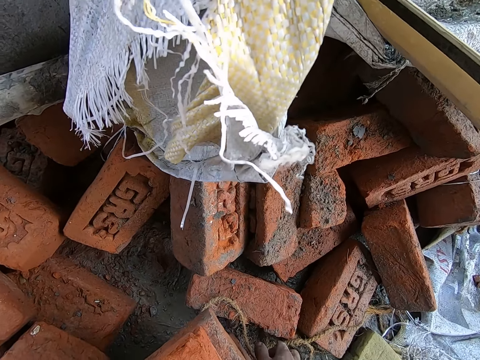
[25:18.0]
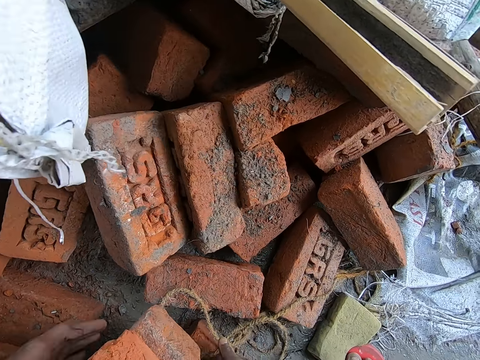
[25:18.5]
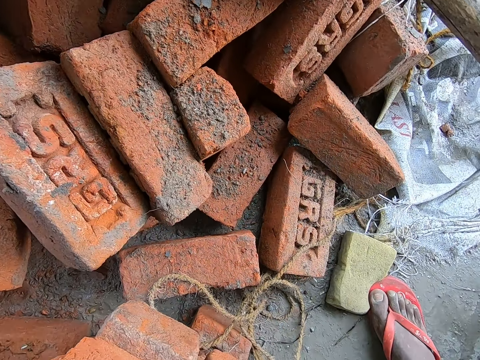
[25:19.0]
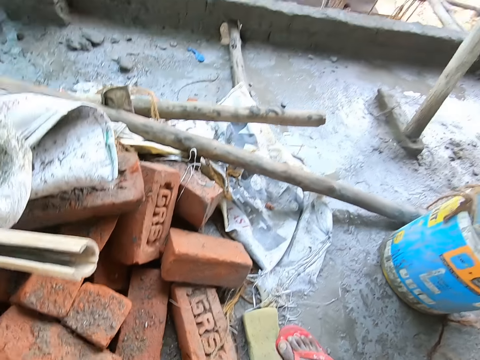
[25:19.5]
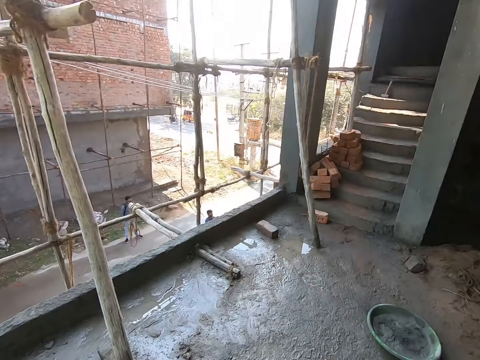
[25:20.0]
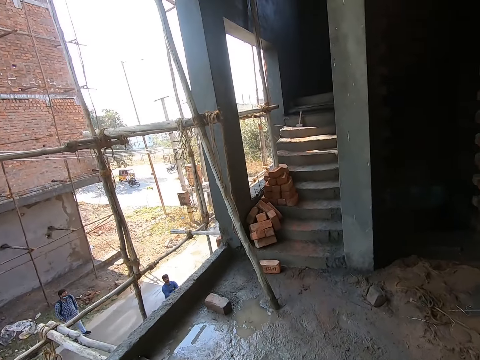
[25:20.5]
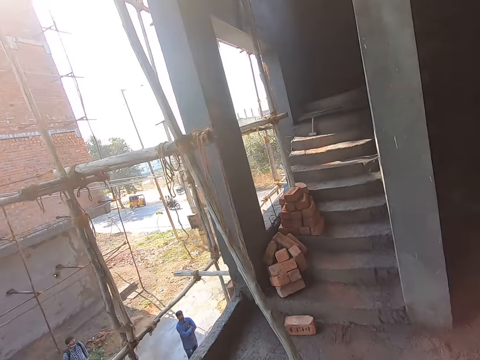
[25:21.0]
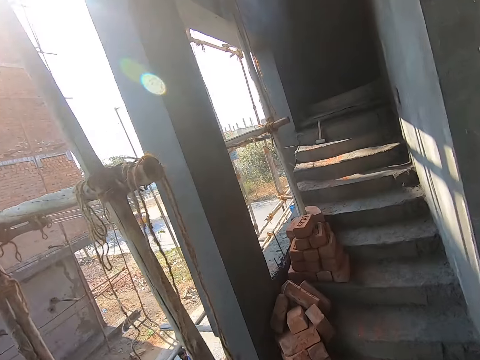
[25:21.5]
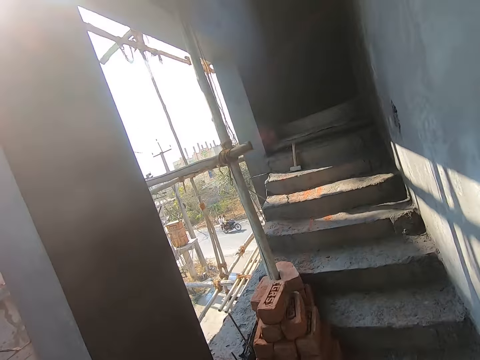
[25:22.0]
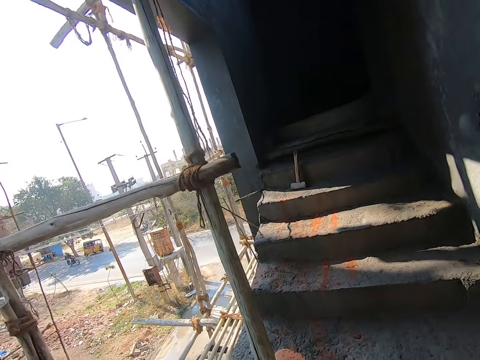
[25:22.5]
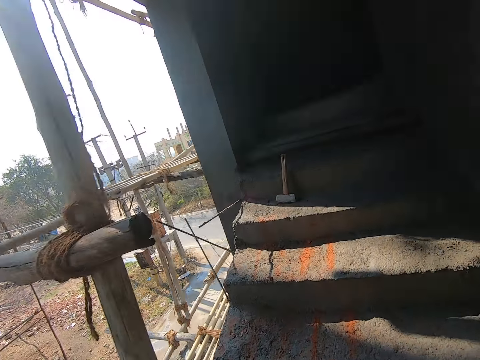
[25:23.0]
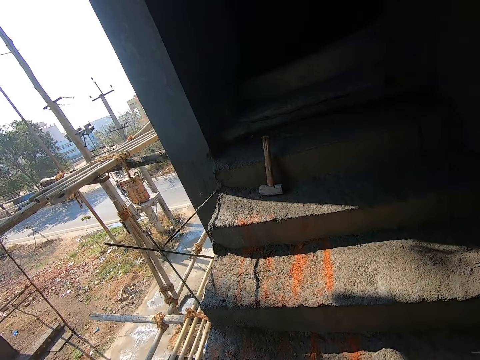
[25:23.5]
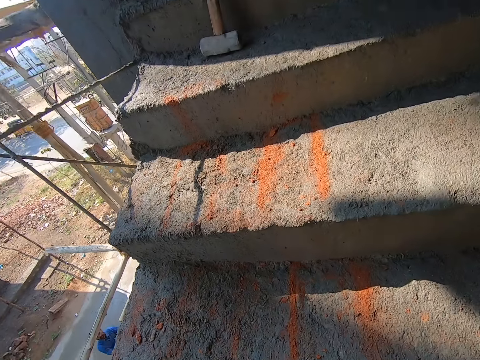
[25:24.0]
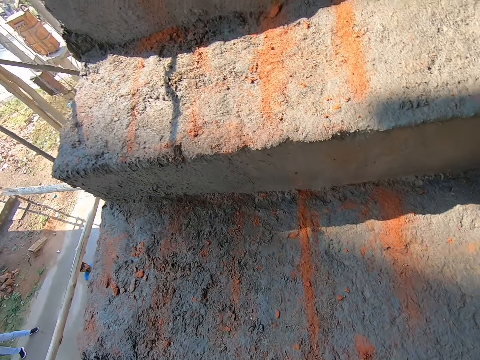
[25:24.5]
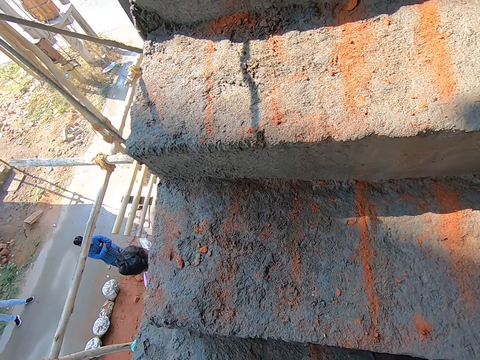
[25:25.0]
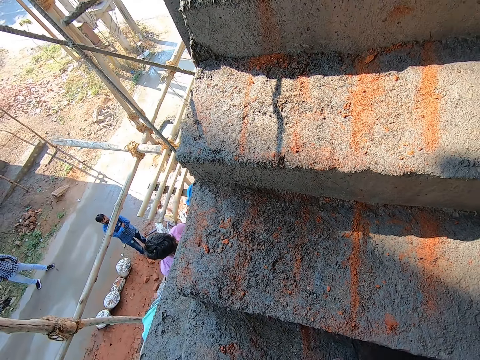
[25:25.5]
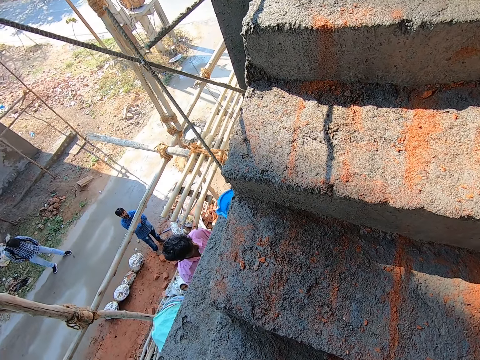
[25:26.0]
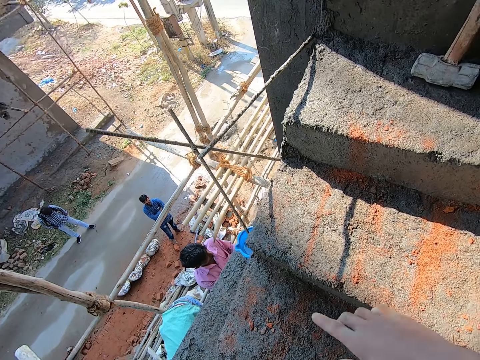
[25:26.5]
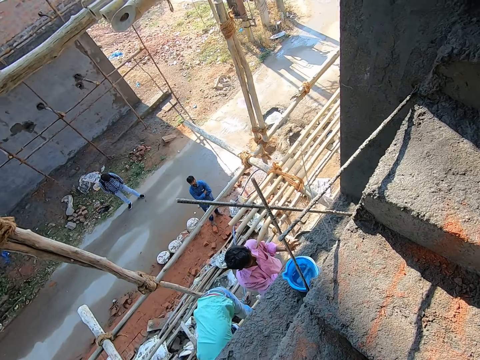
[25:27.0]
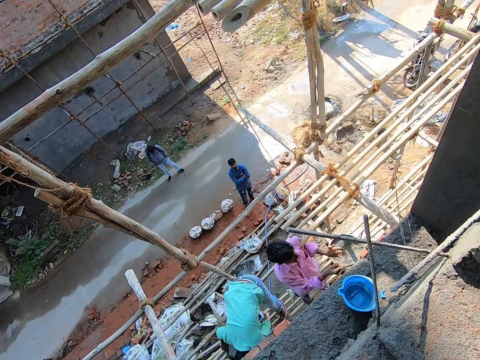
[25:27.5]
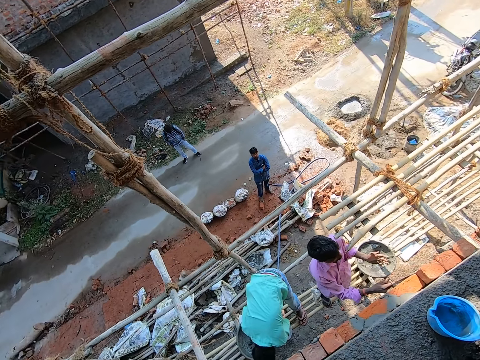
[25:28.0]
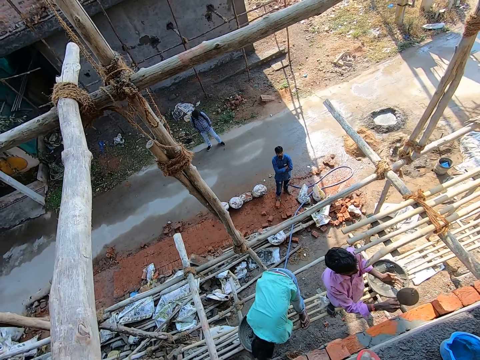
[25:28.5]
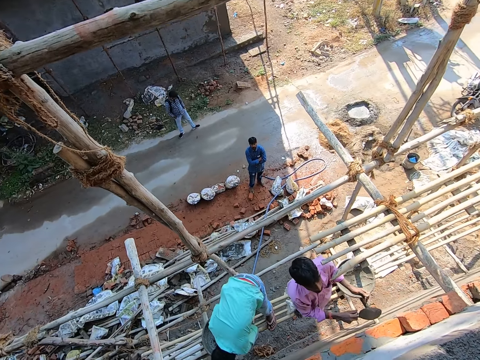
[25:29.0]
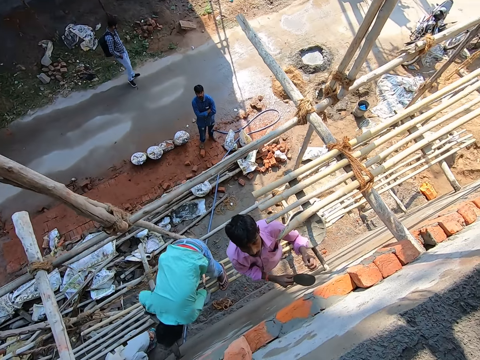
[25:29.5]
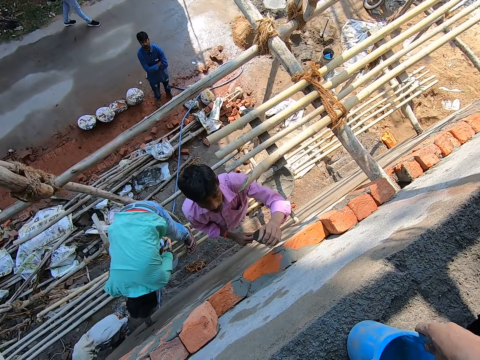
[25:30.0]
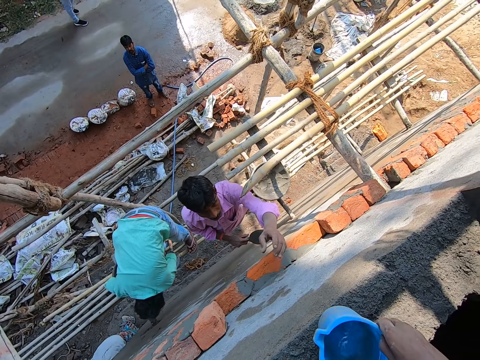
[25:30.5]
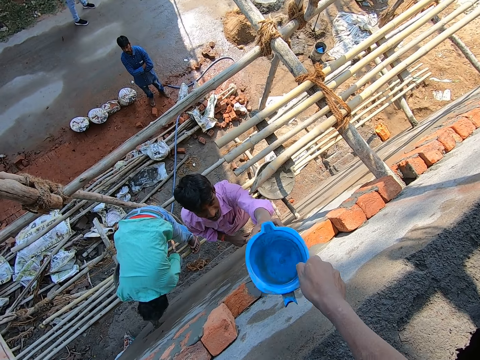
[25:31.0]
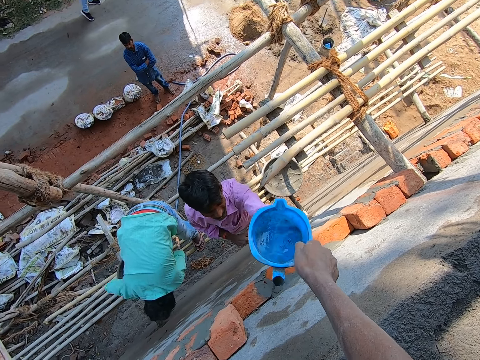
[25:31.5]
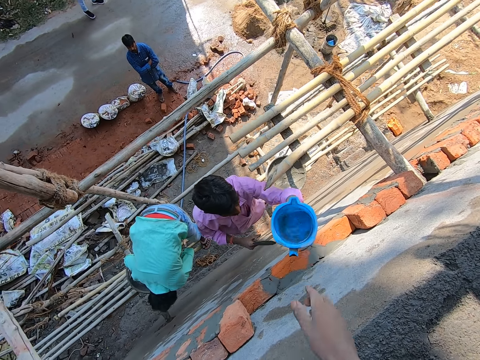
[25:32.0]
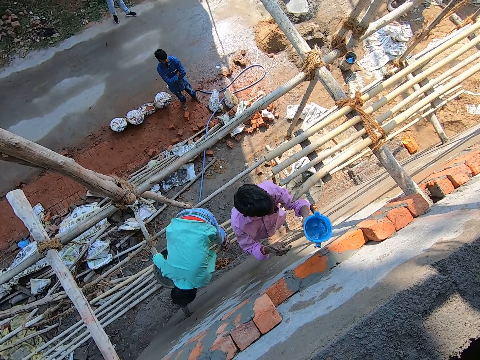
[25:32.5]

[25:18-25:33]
The camera wearer carries the bricks with both hands. He lifts the bricks. He walks to the stairs. He drops the bricks on the stairs with both hands. He converses with a man. The man plasters the wall with a trowel in his right hand. The camera wearer walks around the construction site. He picks up a jug or cup of water. The man receives the cup of water from the camera wearer.

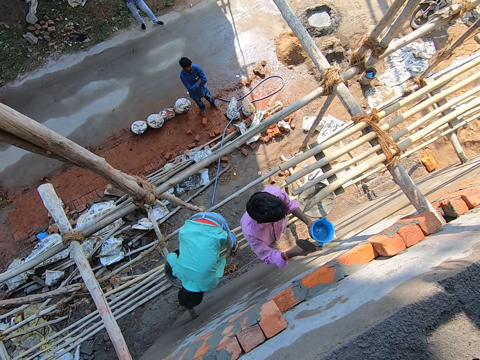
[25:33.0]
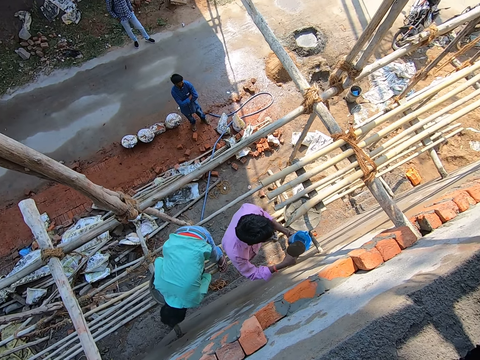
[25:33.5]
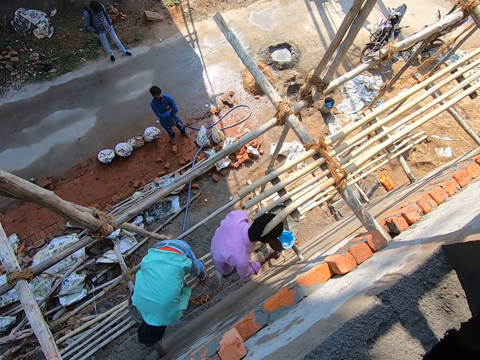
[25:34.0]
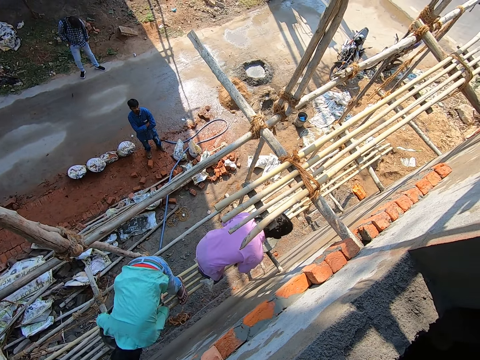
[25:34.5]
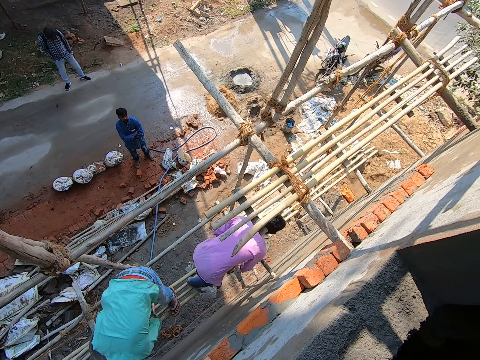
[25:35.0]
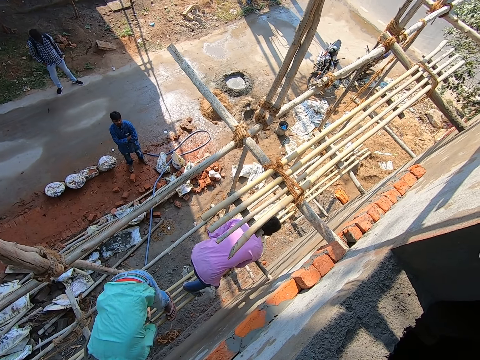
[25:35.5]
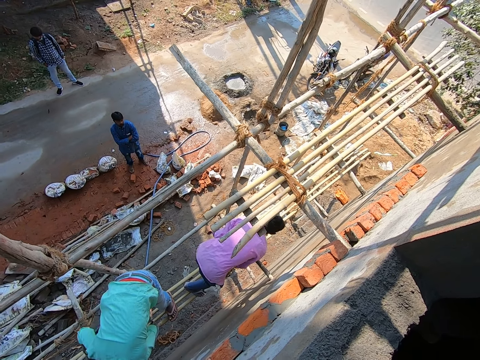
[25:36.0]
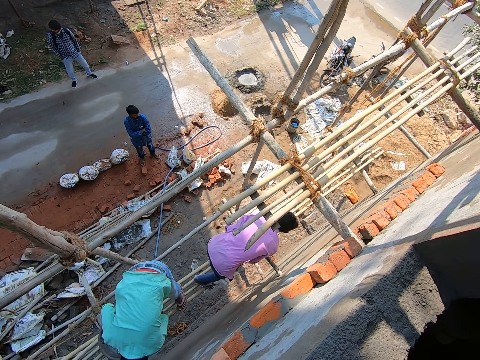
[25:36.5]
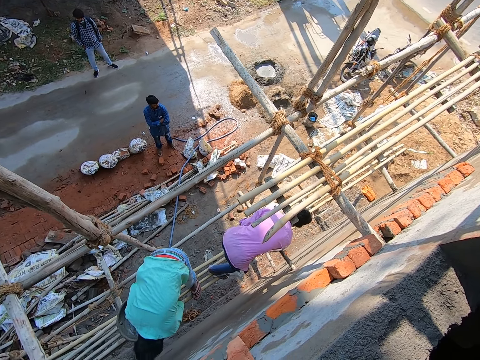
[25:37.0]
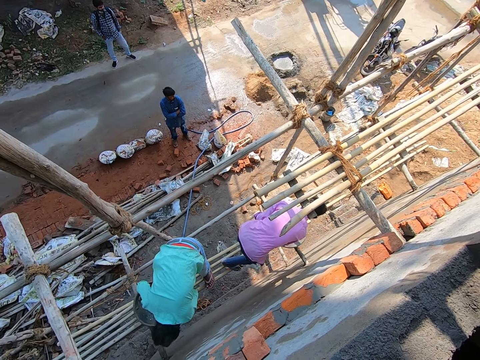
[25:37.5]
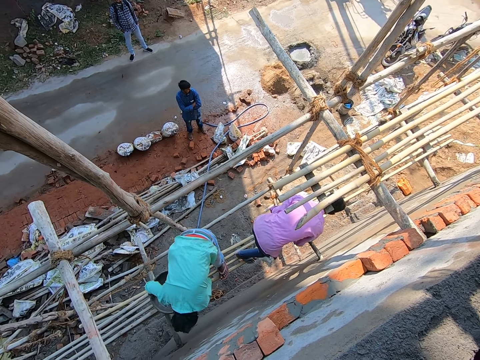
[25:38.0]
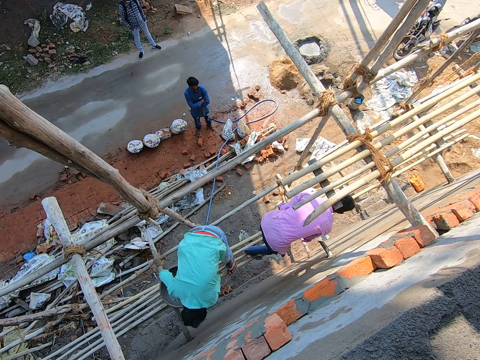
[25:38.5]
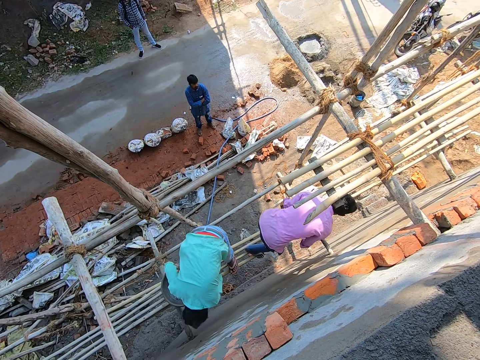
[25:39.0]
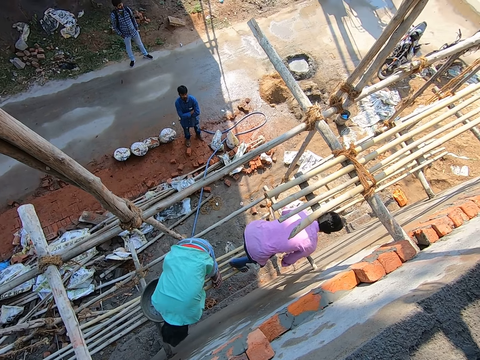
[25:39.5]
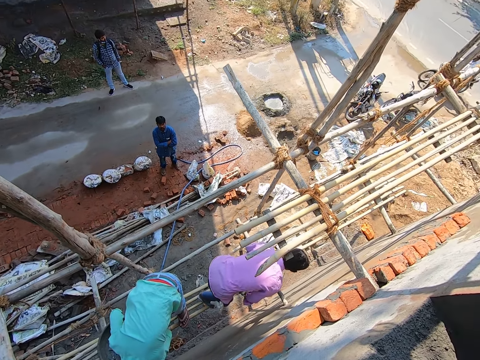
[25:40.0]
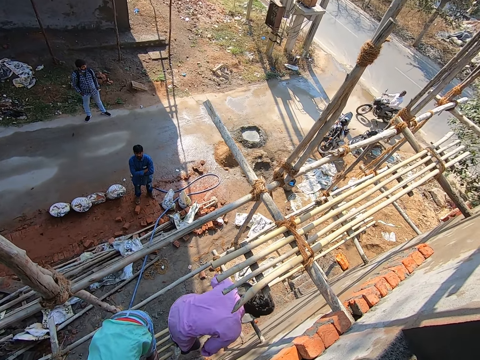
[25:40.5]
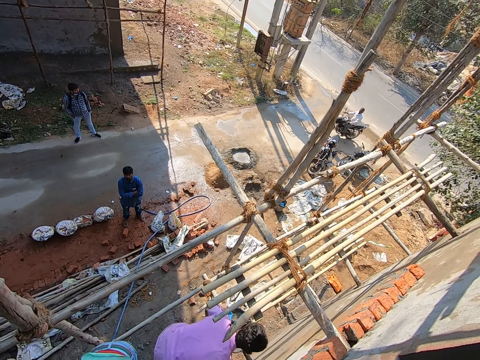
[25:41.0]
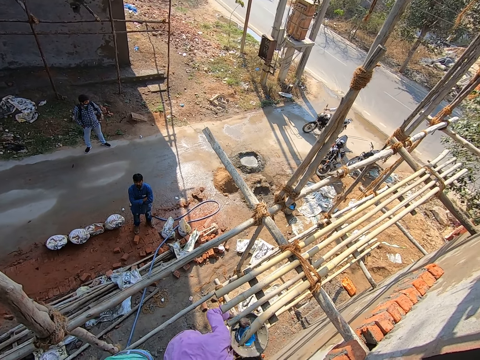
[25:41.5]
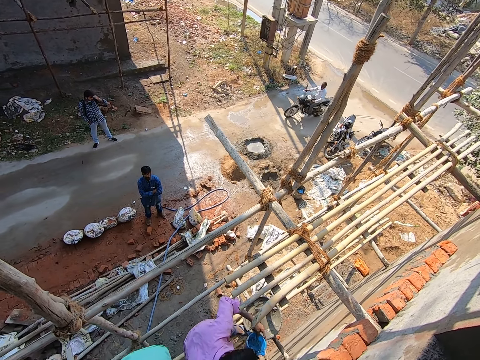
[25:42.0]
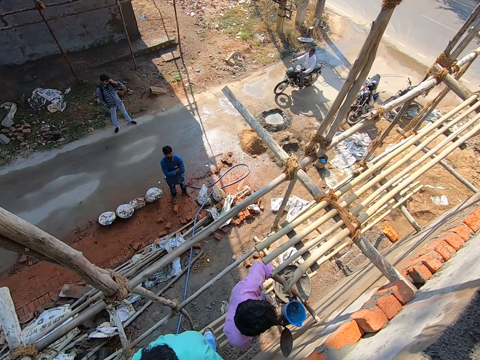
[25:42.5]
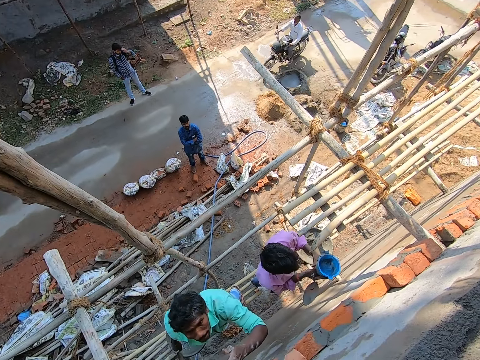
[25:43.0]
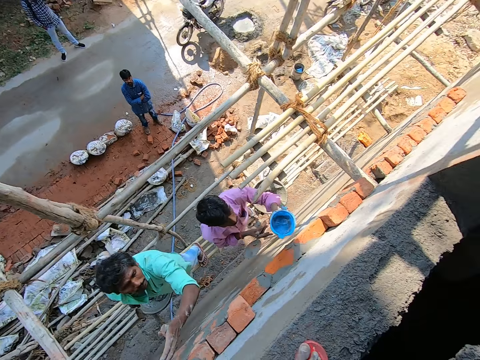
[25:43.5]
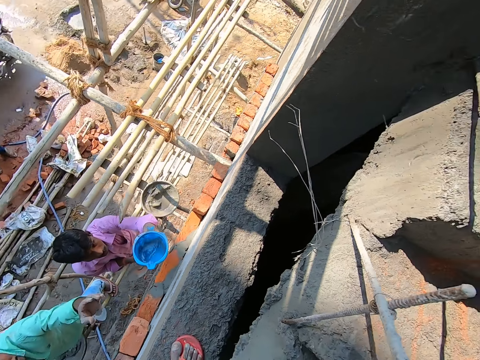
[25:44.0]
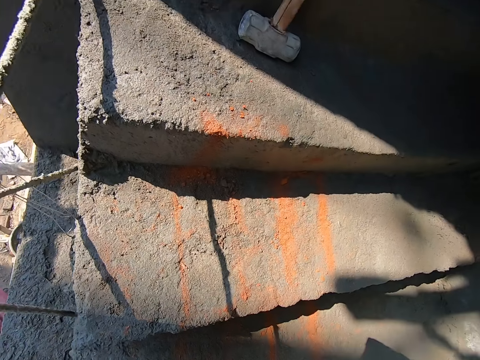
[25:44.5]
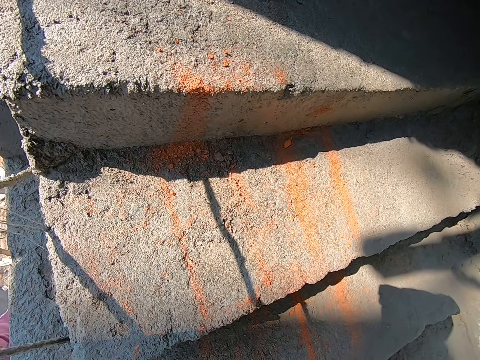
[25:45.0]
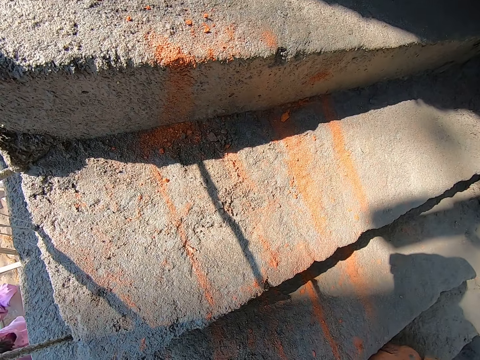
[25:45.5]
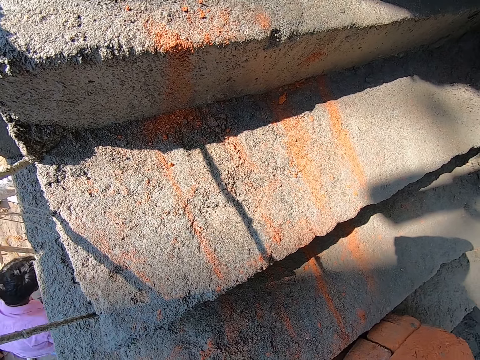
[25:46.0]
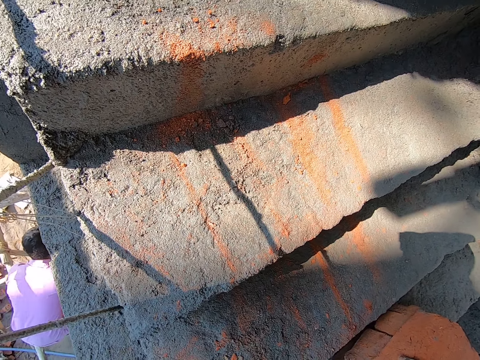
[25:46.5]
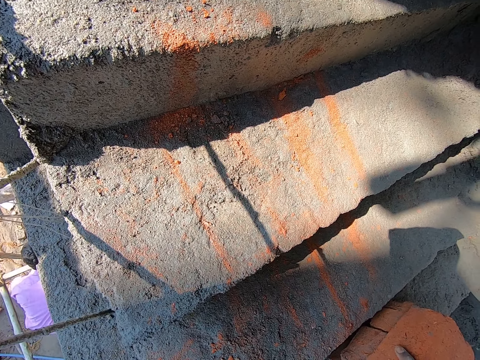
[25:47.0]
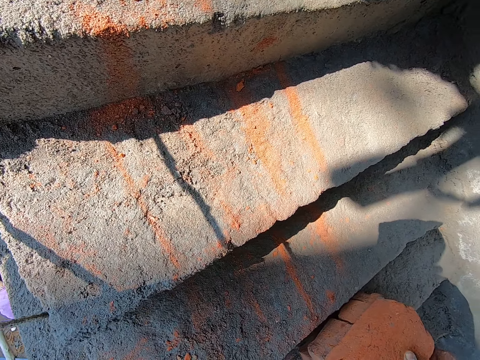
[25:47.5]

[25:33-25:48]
The camera wearer looks around the construction site. A man mixes cement. The camera wearer looks around the construction site. Another man pours water in the cement. The camera wearer looks around the construction site. The first man mixes cement. The camera wearer looks around the construction site. The other man holds a jug. The camera wearer converses with the first man and the other man. They pick up a brick.
